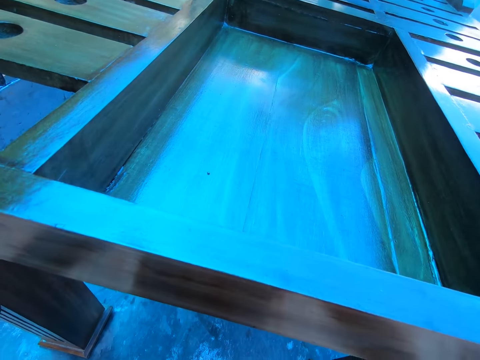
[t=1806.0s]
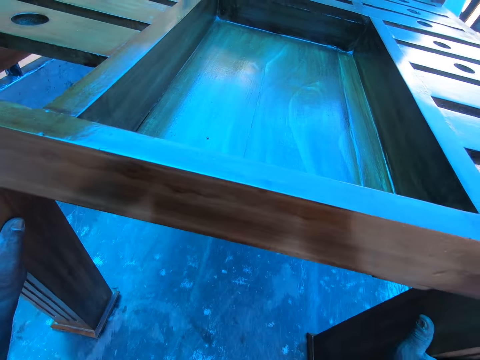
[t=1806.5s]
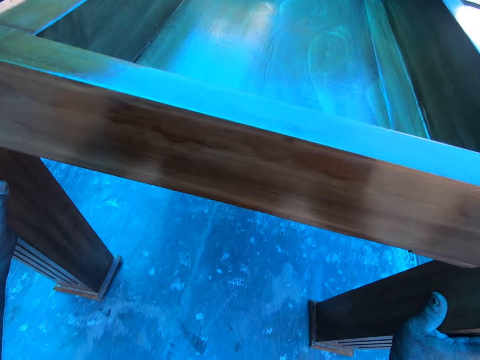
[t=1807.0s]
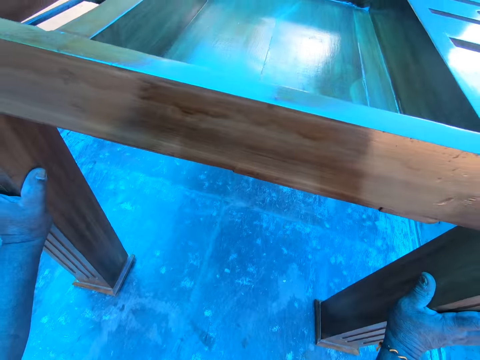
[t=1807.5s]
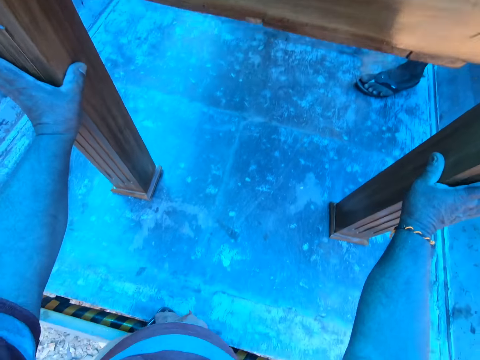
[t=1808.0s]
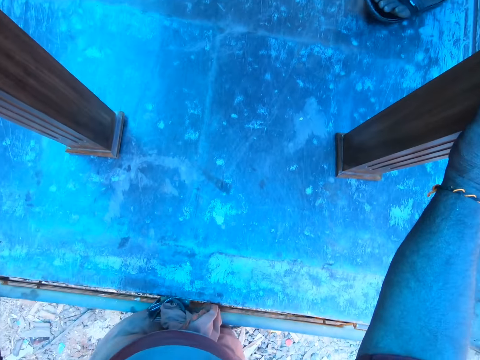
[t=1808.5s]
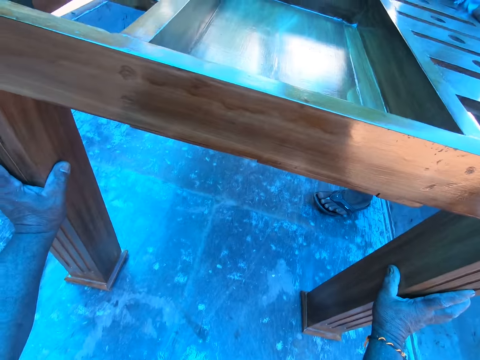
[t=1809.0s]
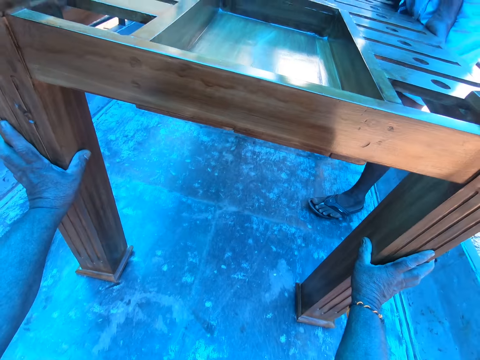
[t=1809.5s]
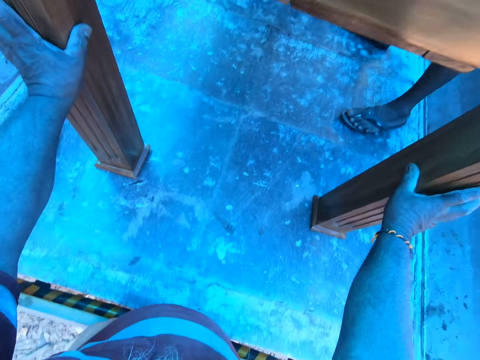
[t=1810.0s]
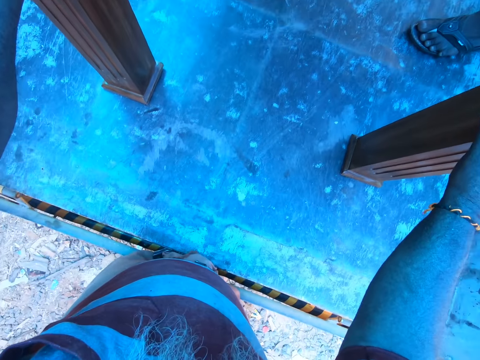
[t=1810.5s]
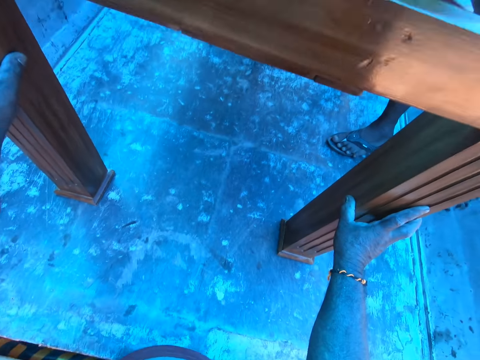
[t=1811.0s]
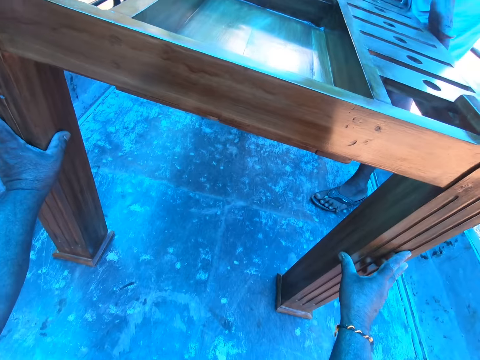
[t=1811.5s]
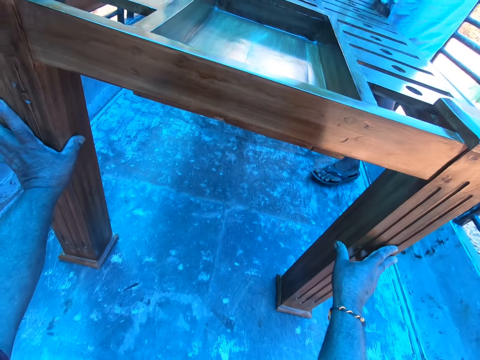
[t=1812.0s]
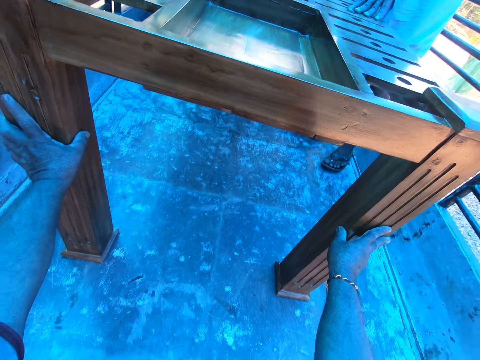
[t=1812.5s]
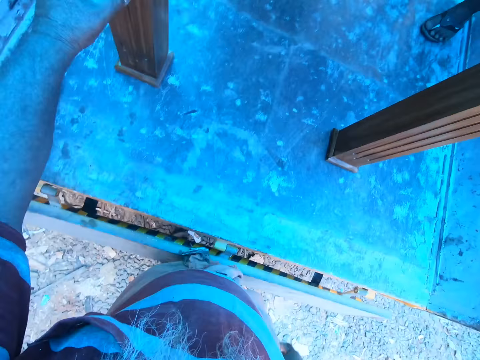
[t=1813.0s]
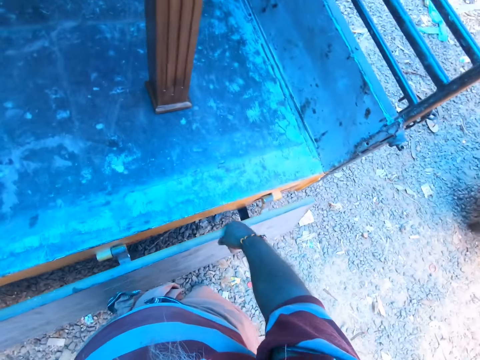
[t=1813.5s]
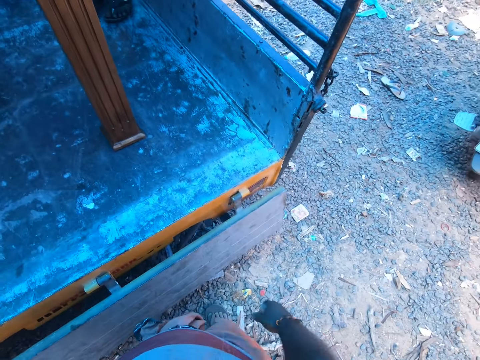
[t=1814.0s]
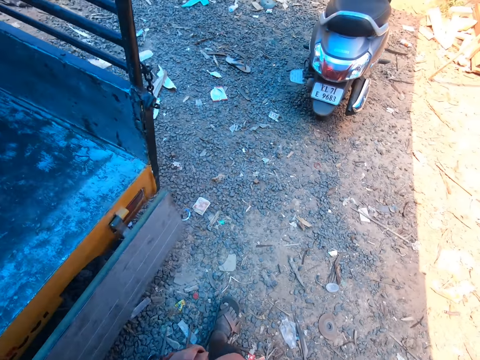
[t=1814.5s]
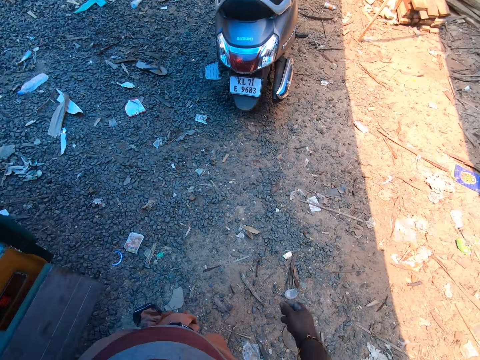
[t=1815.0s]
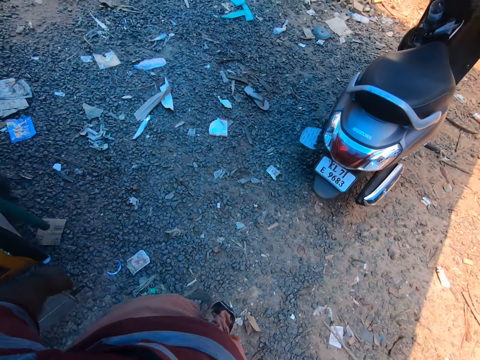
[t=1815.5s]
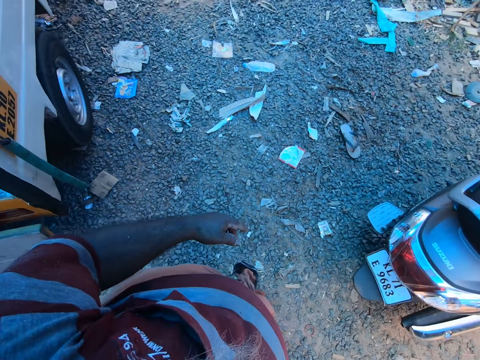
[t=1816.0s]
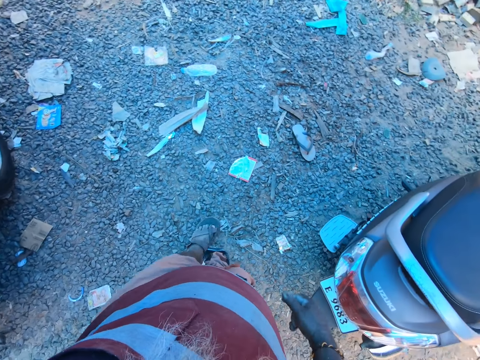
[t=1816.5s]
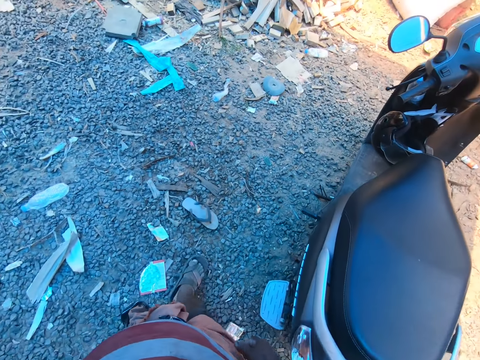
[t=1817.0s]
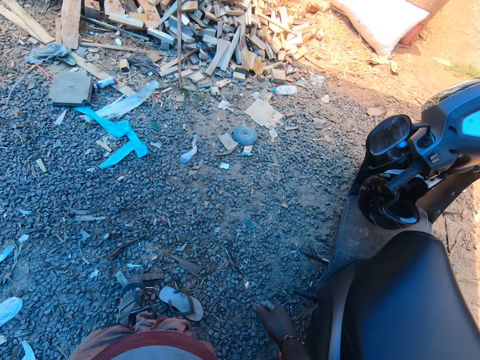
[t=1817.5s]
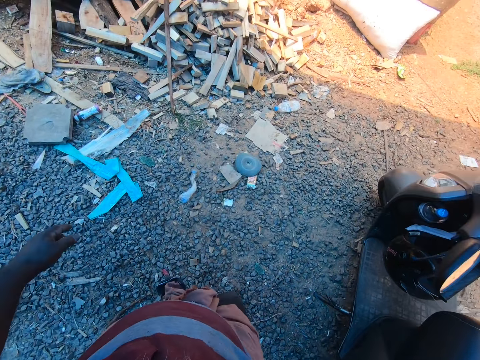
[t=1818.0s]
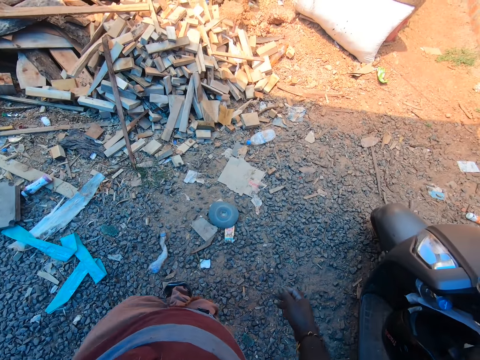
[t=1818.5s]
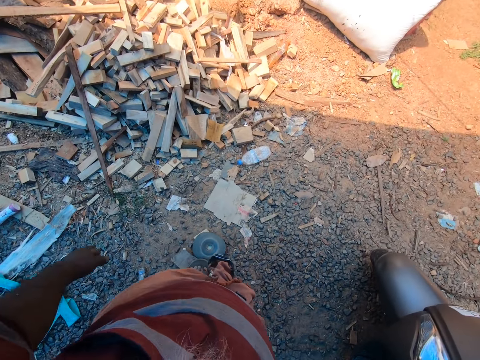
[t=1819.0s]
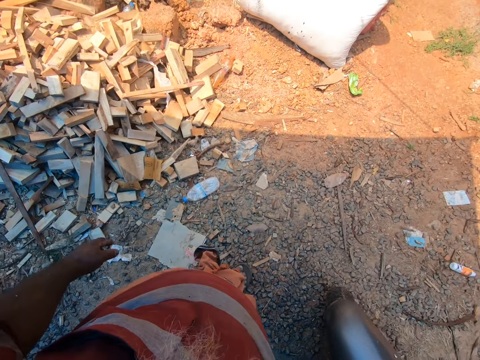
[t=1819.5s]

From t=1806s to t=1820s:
The man talks to the camera wearer. The camera wearer pushes the table. The man talks to the camera wearer. The camera wearer walks.

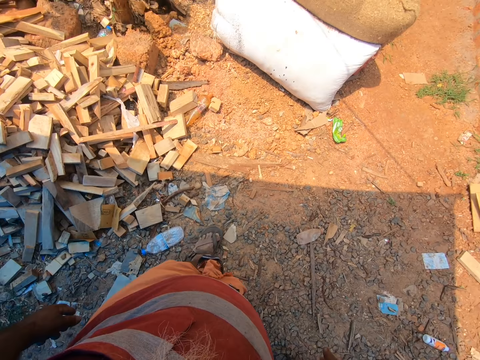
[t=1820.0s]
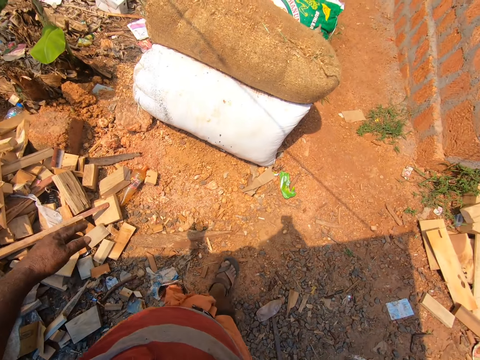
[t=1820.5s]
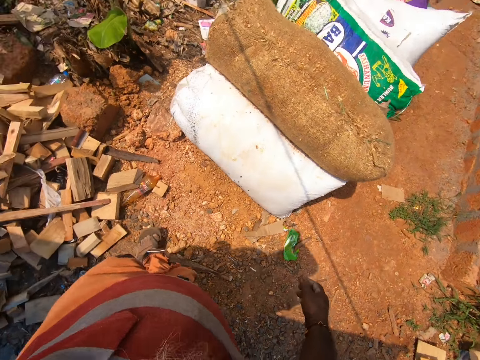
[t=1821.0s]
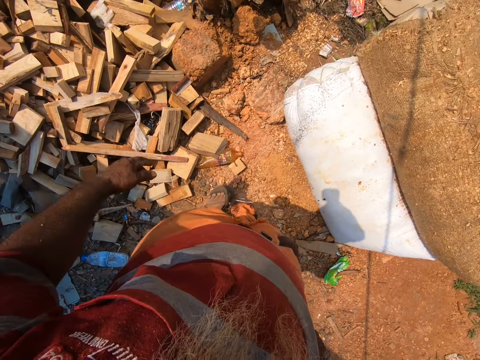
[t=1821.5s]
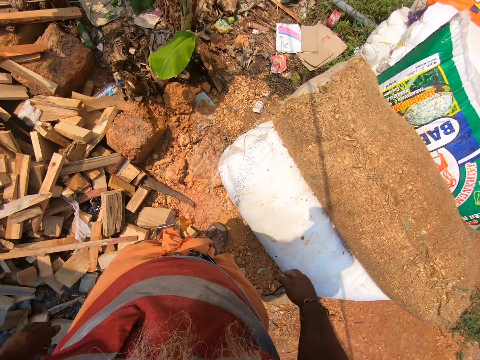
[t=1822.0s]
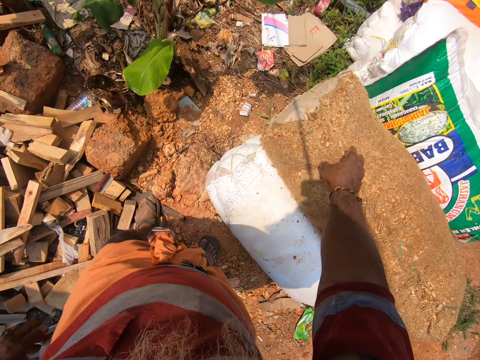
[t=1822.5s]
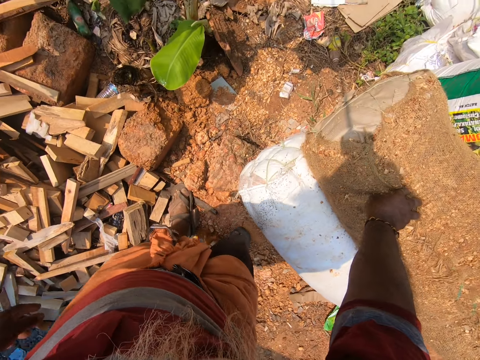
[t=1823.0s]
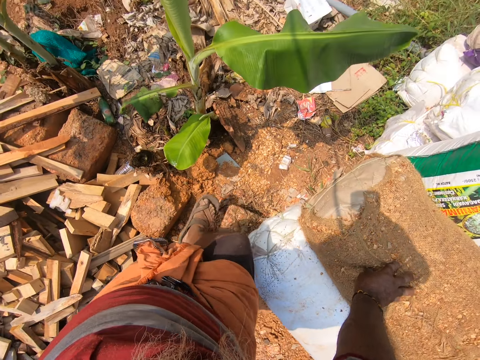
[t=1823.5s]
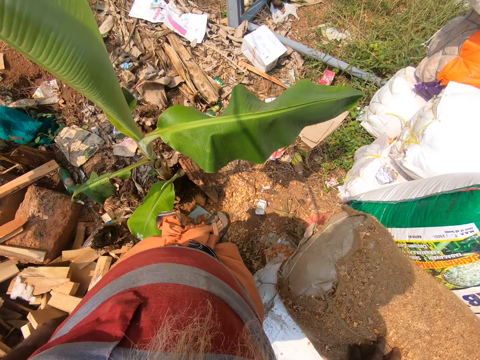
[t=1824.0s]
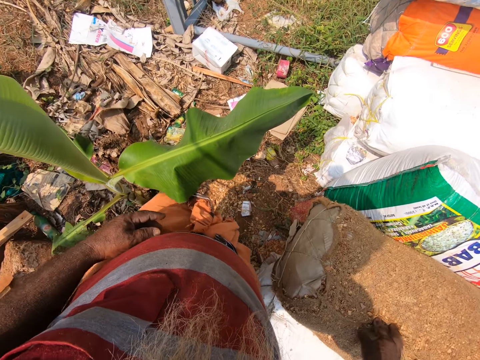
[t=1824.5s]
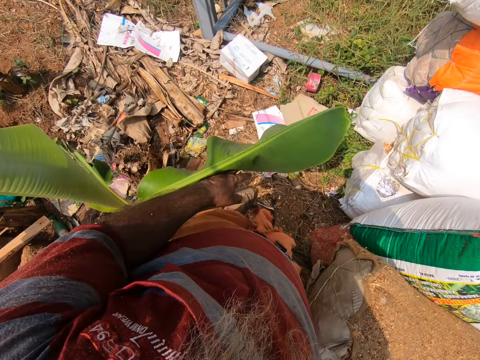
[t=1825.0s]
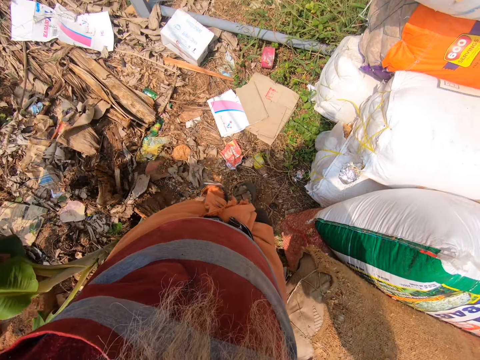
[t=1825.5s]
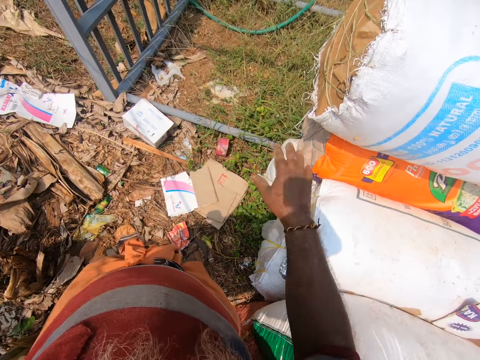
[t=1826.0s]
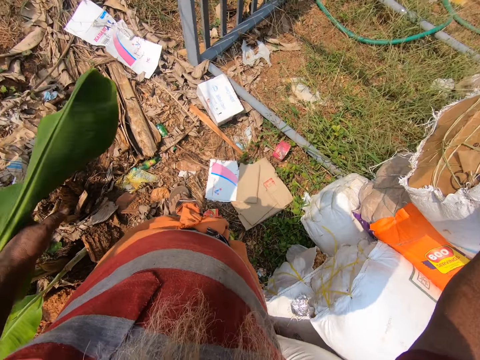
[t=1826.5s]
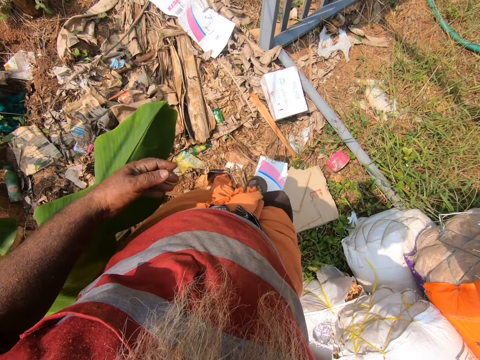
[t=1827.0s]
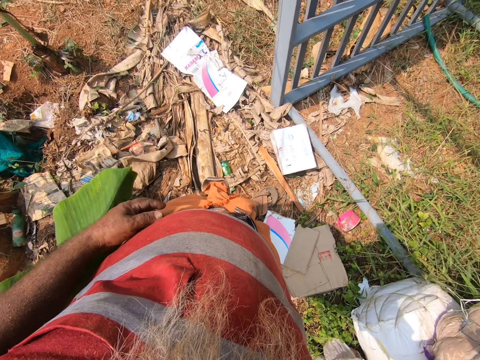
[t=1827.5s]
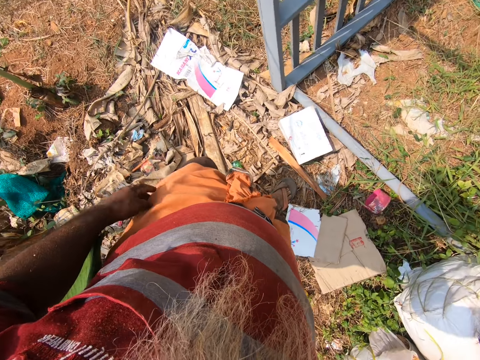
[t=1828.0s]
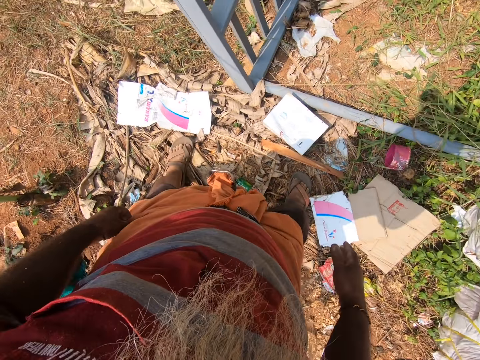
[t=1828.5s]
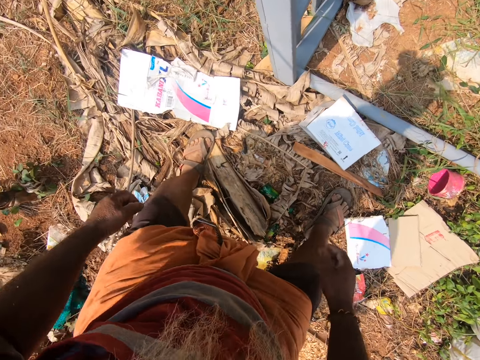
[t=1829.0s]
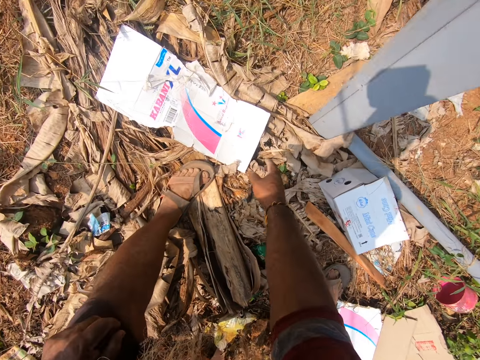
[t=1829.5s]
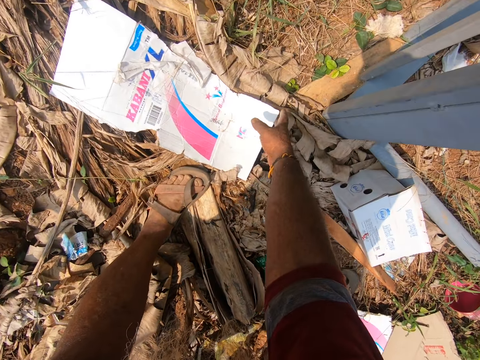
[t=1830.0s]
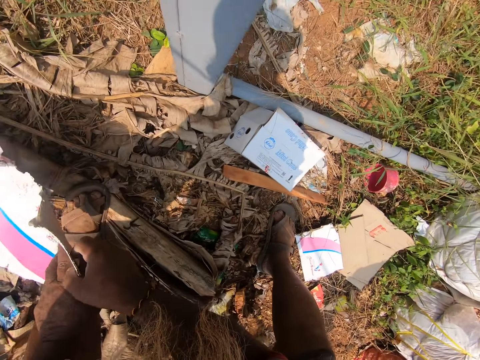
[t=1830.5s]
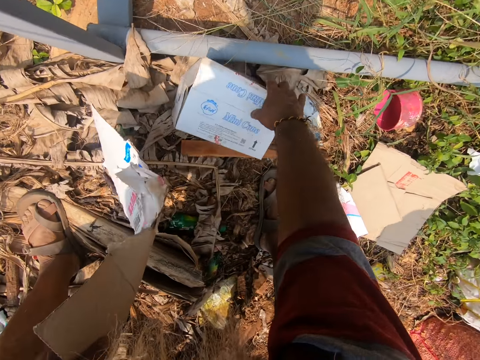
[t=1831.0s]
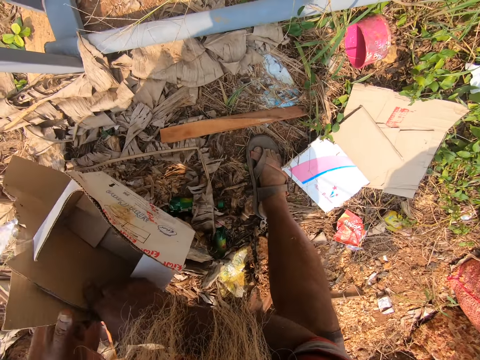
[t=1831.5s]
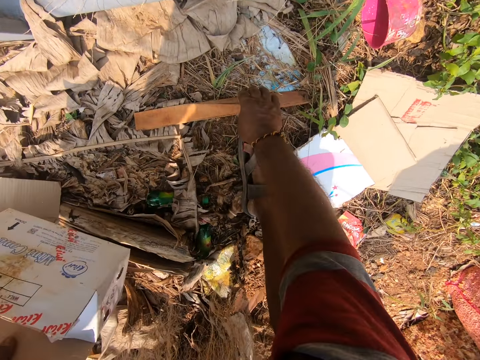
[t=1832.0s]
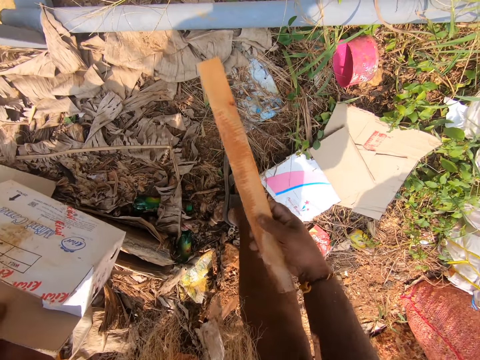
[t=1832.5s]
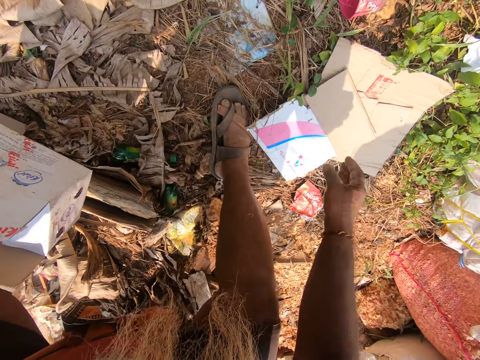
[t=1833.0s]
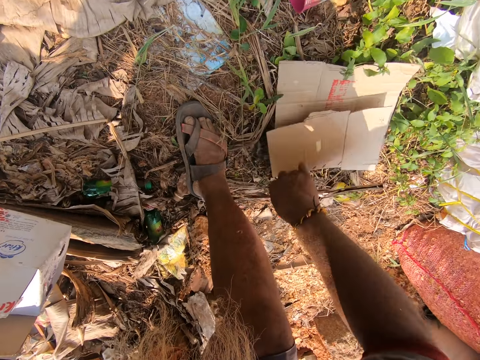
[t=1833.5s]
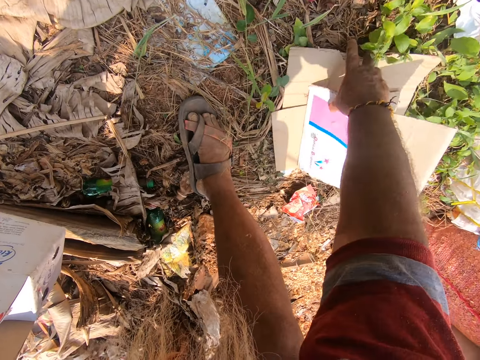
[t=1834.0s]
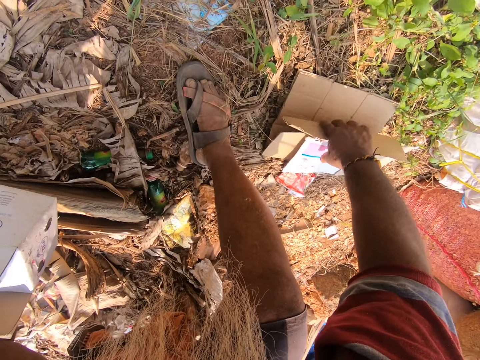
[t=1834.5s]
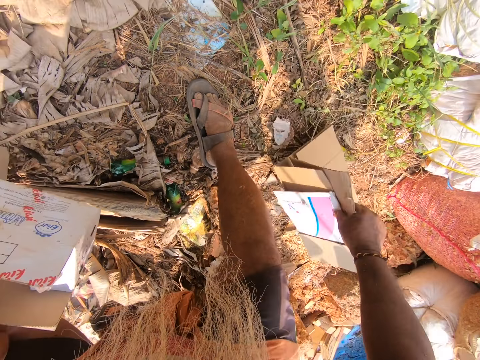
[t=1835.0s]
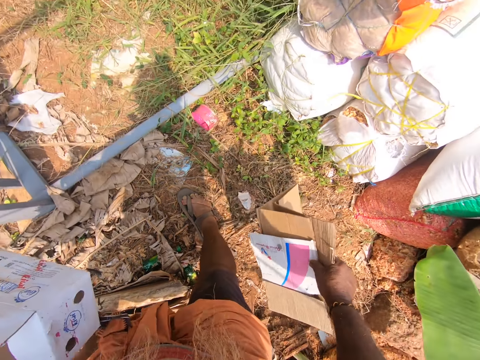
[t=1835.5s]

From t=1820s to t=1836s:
The camera wearer touches a sack on a sack on the ground with his right hand. He touches a leaf of a plantain tree in the ground with his left hand. He moves the leaf. He touches the sack on a sack on the ground with his right hand. He removes his hand. He picks up a paper from the floor with his right hand. He passes the paper to his left hand with his right hand. He picks up a paper from the floor with his right hand. He passes the paper to his left hand with his right hand. He moves a stick on the ground with his right hand. He picks up a piece of wood and throws the wood. He picks up some papers from the floor with his right hand.
